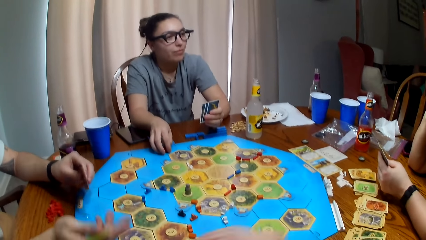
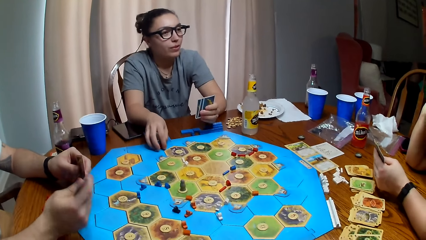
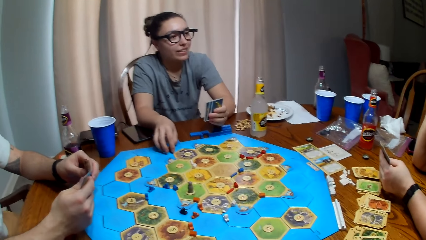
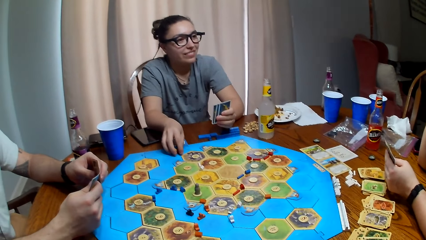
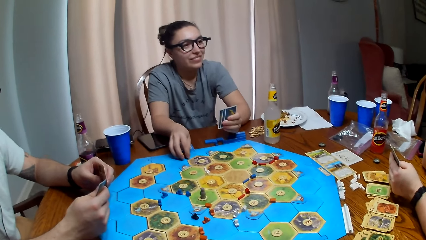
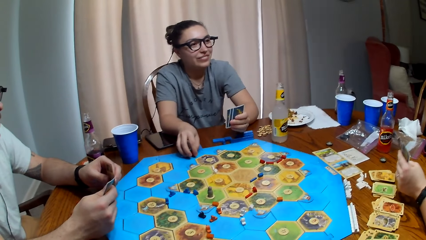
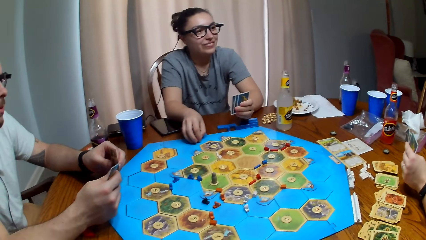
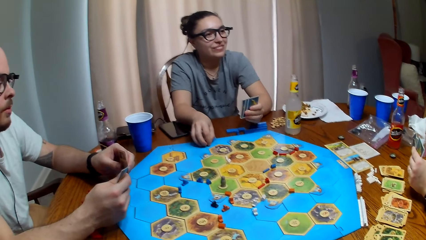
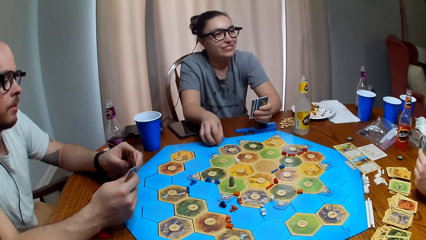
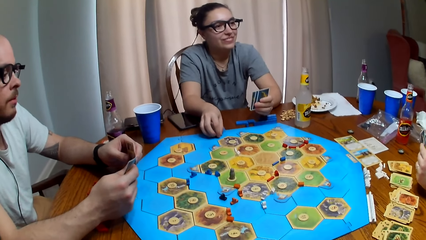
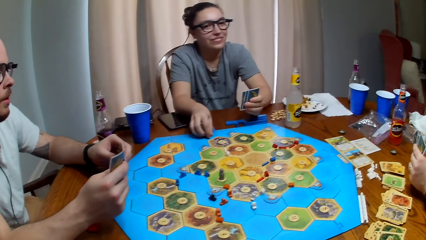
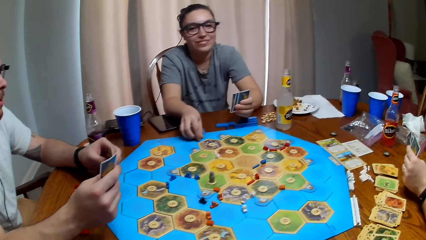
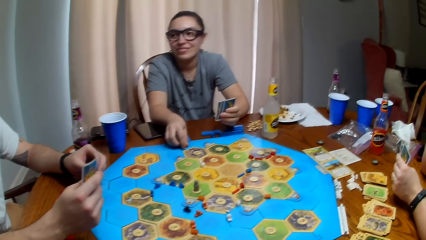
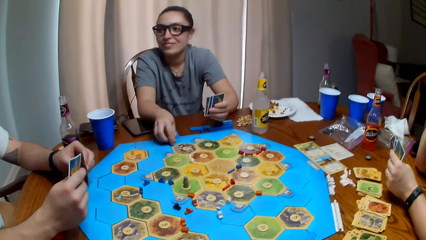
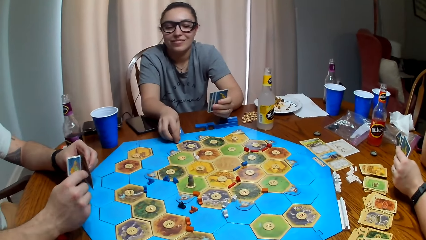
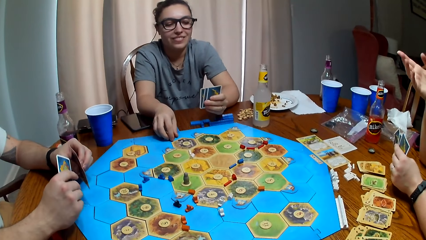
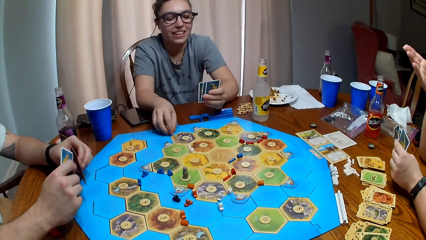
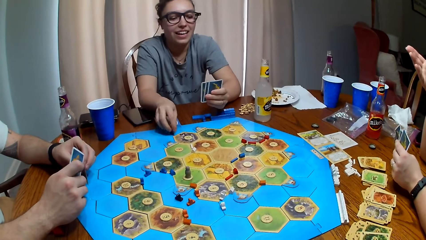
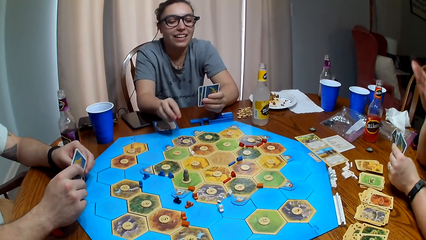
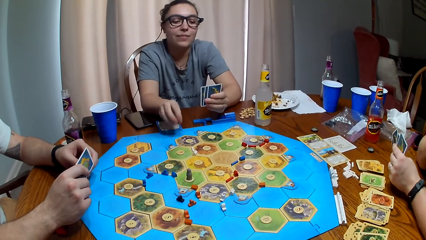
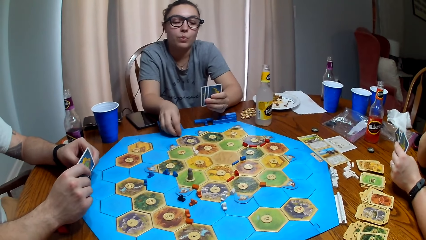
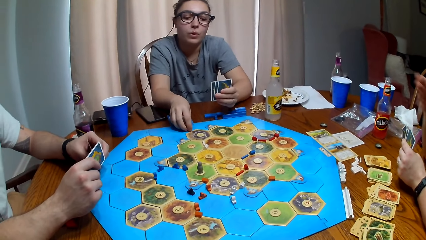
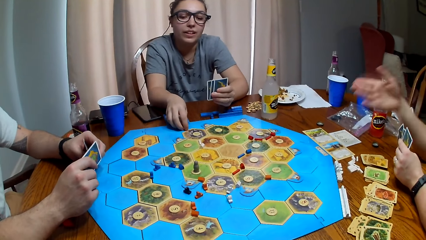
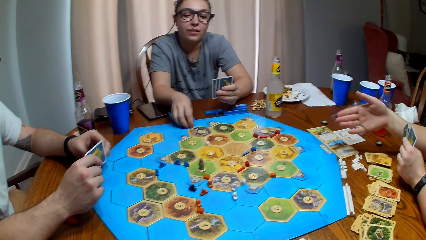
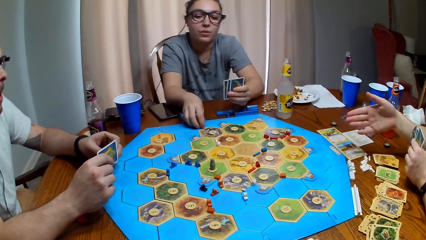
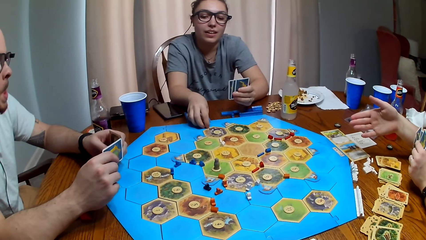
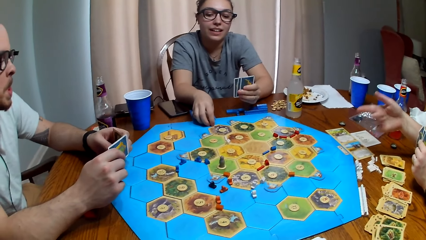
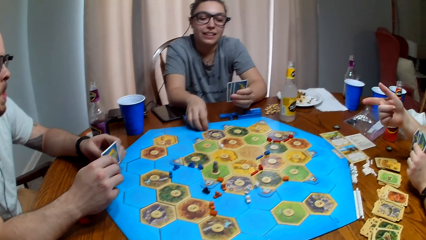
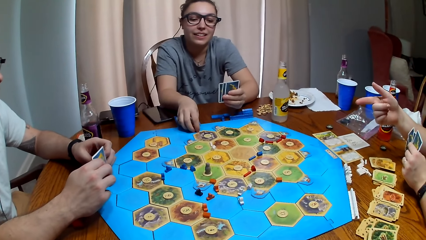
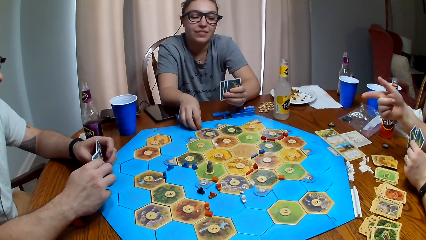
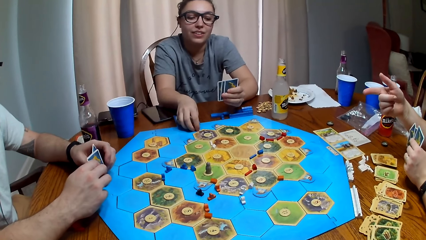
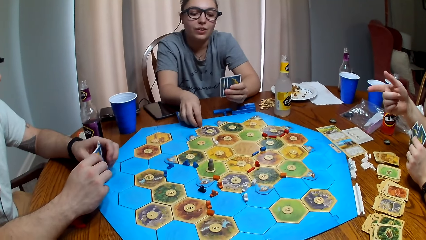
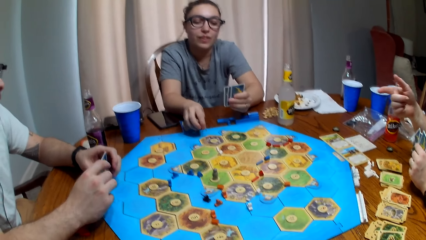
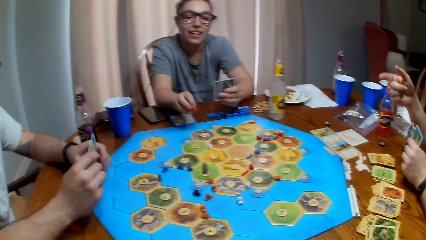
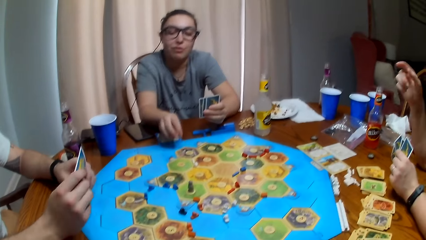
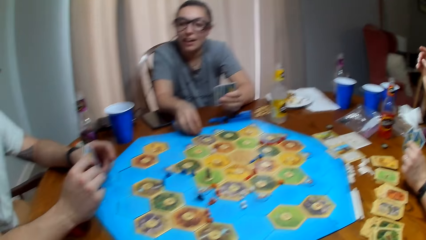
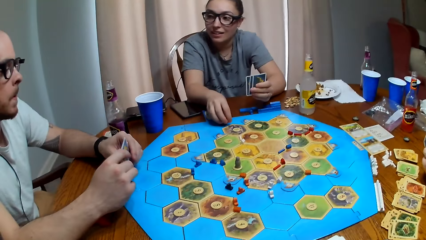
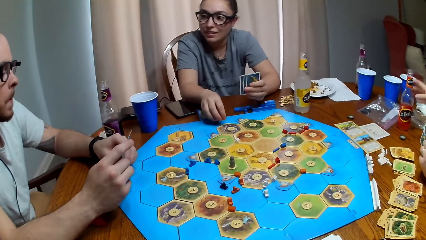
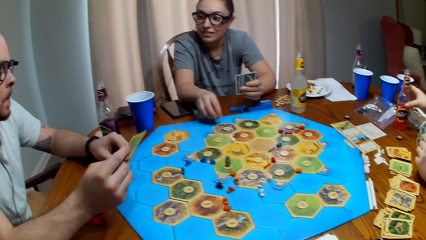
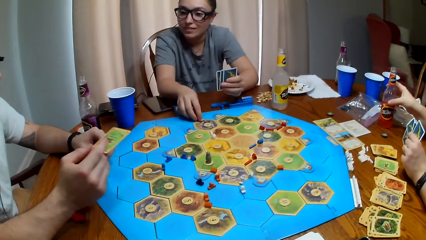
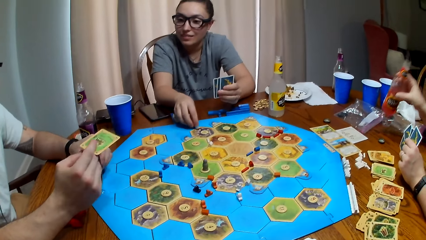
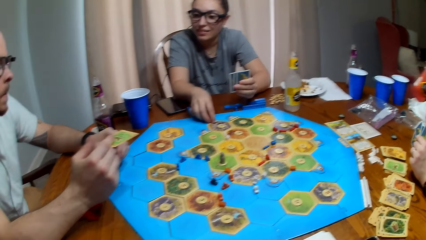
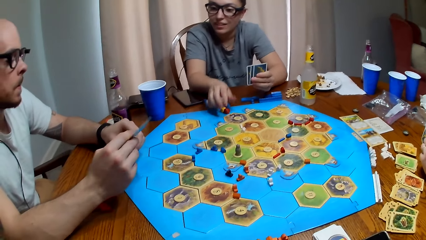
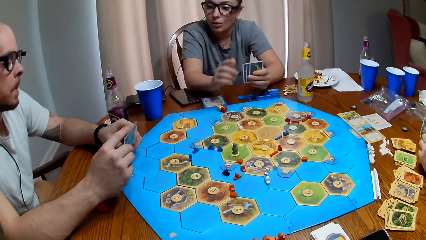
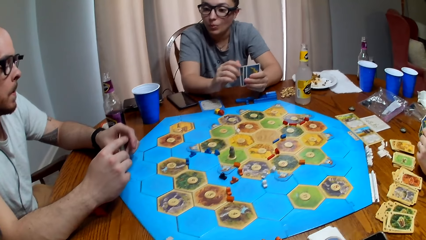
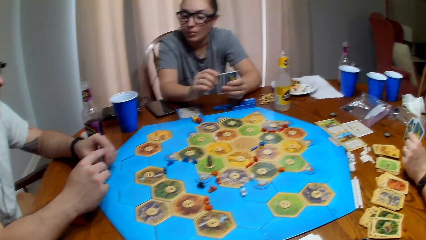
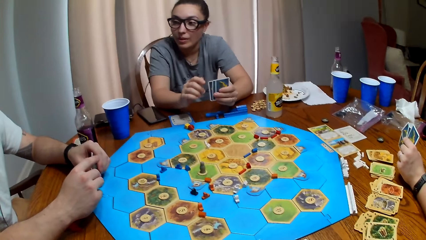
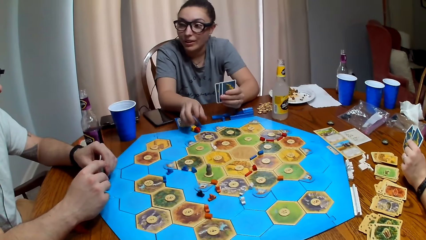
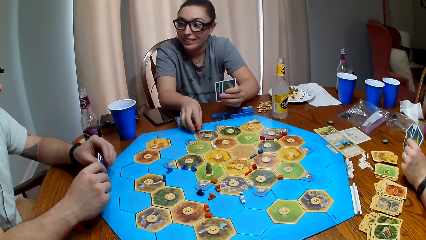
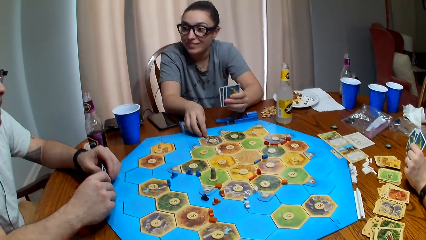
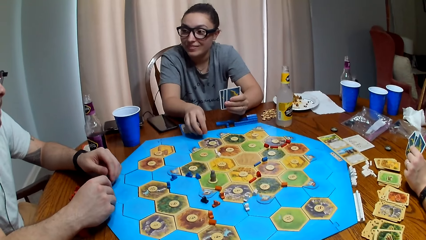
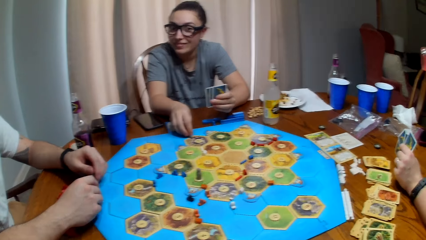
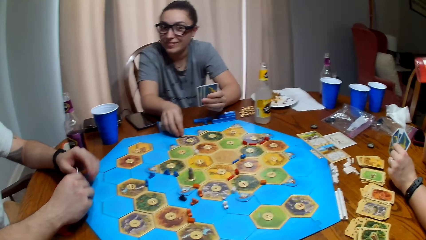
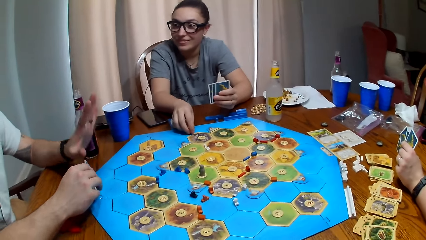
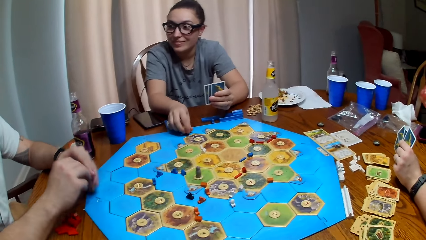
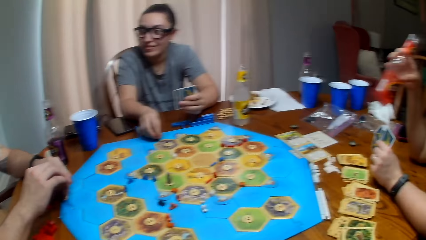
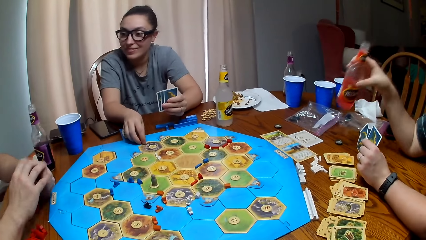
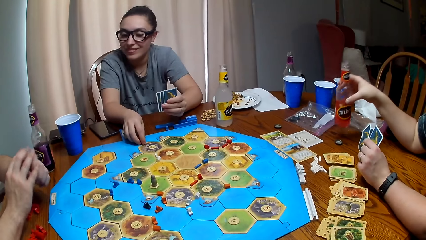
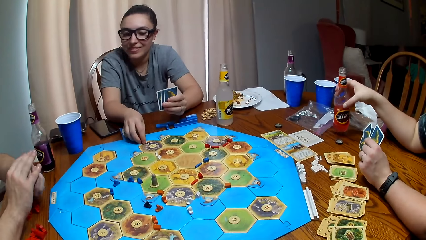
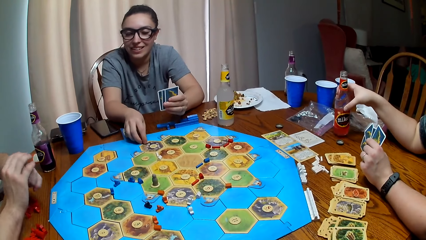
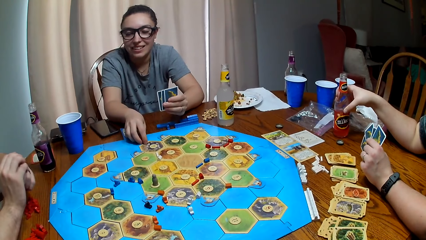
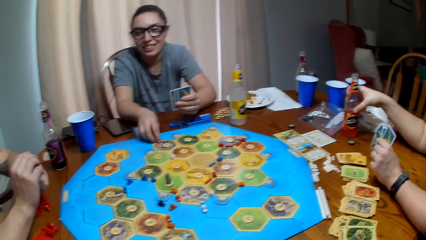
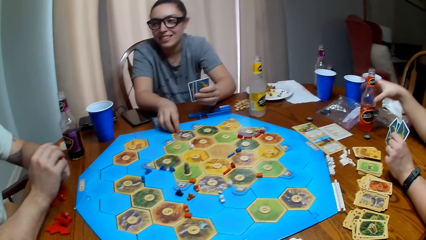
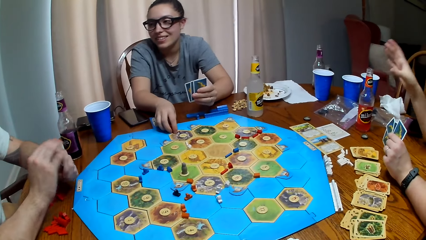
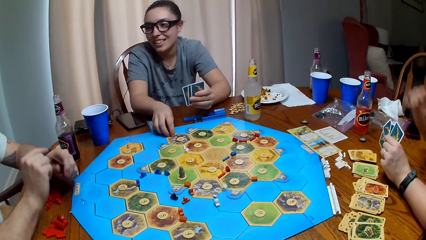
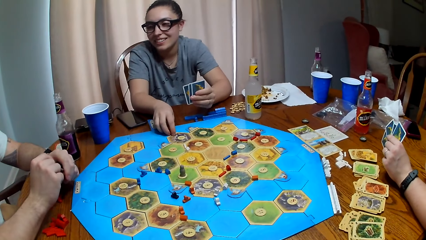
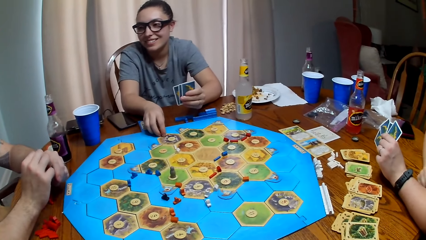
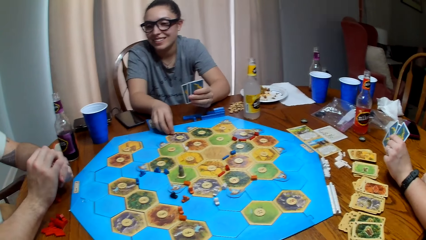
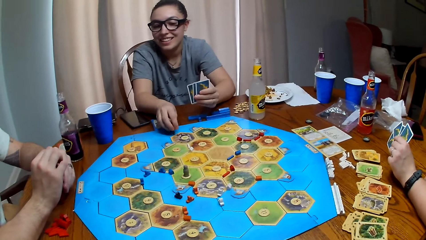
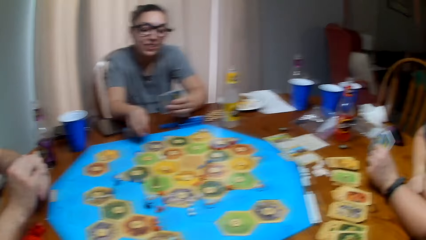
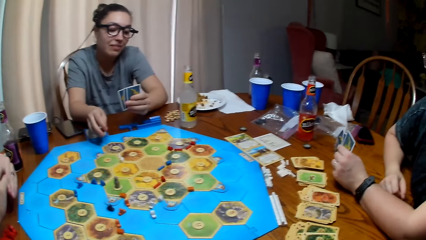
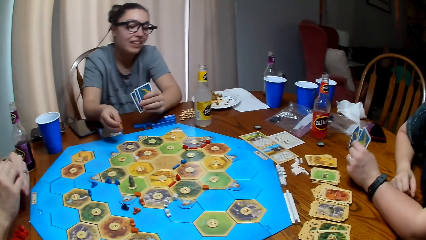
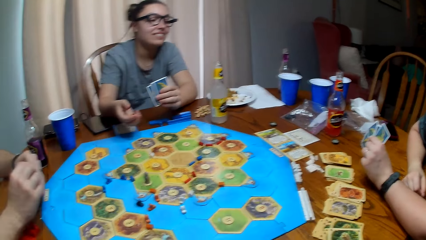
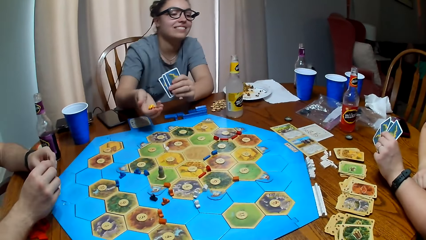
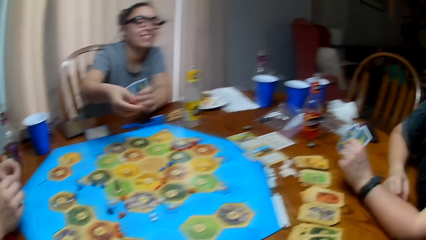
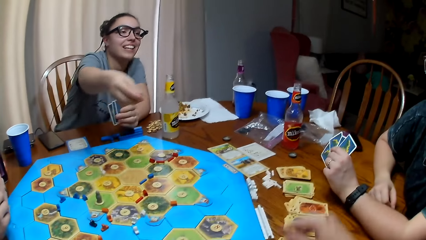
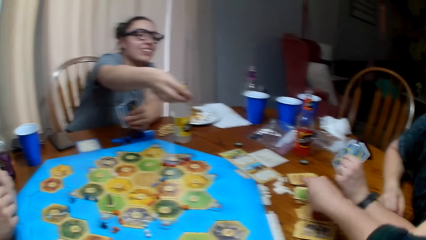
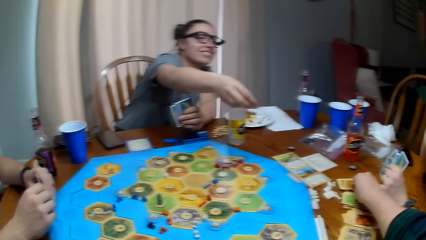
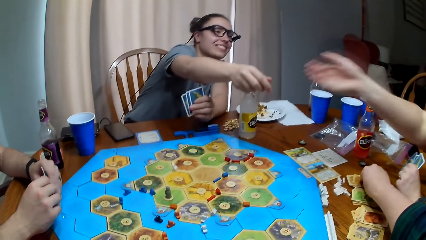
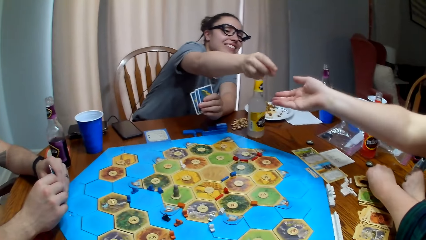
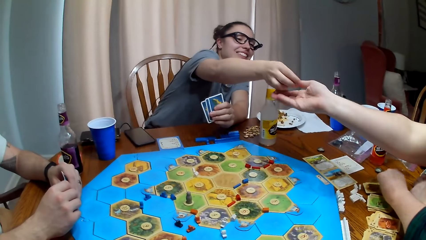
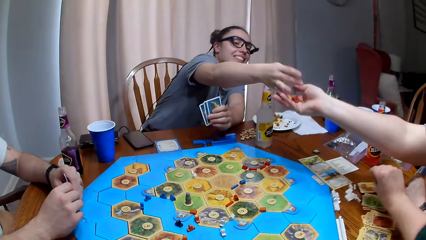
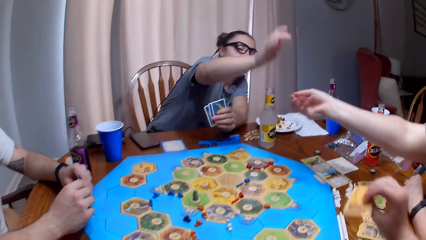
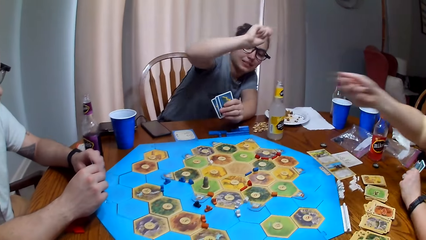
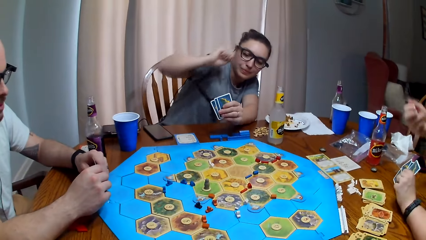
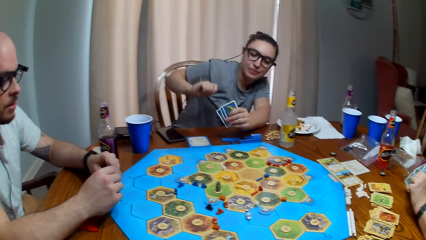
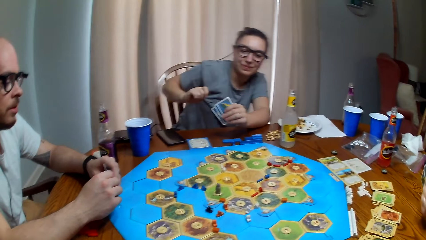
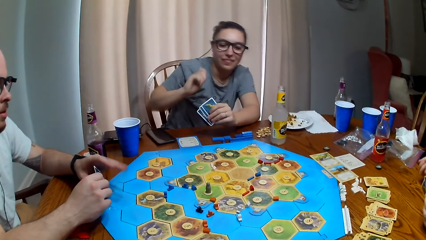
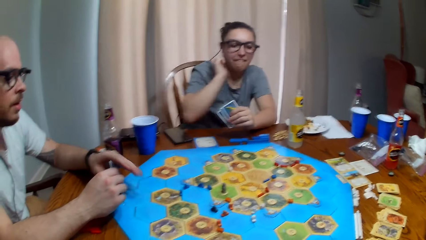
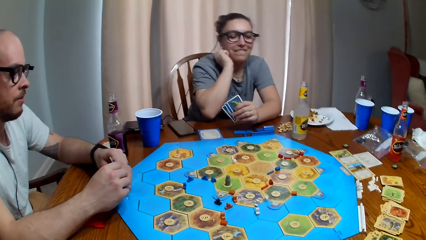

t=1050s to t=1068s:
A person talks. Another person talks. The first person talks. The second person takes a bottle from the table and drinks from the bottle. The camera wearer dialogues with the others. The second person puts the bottle on the table. A third person dialogues with the first person. The first person gives the dice to the second person.
